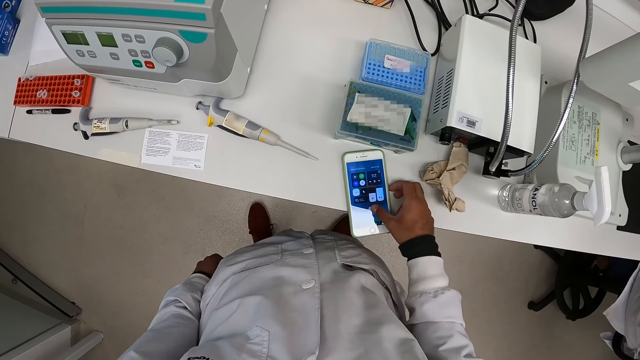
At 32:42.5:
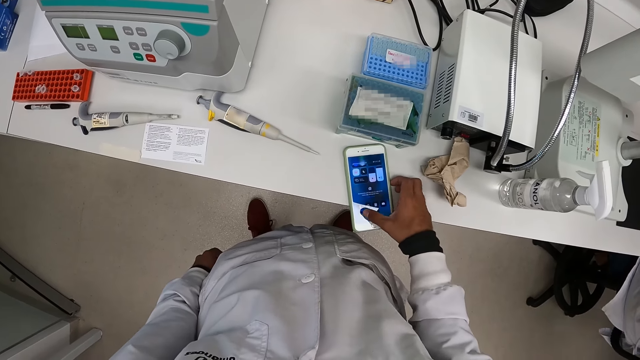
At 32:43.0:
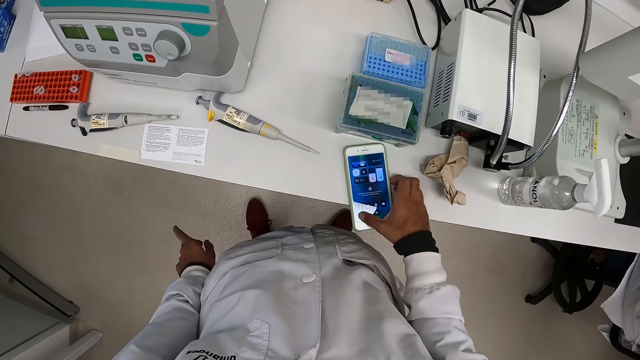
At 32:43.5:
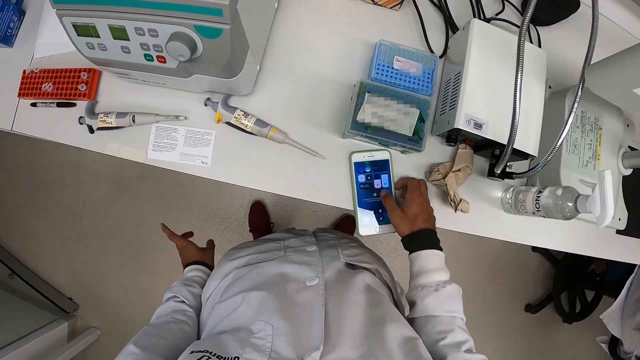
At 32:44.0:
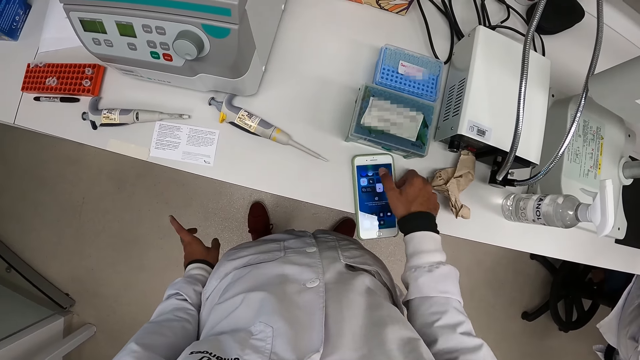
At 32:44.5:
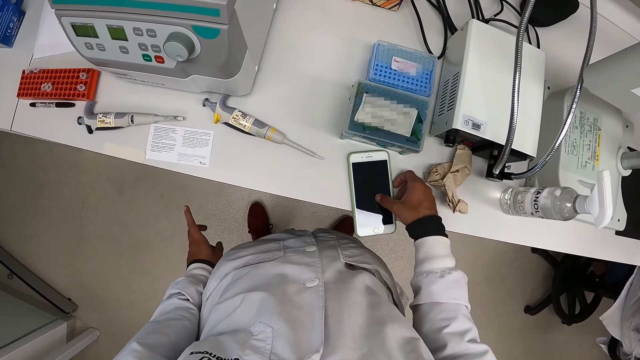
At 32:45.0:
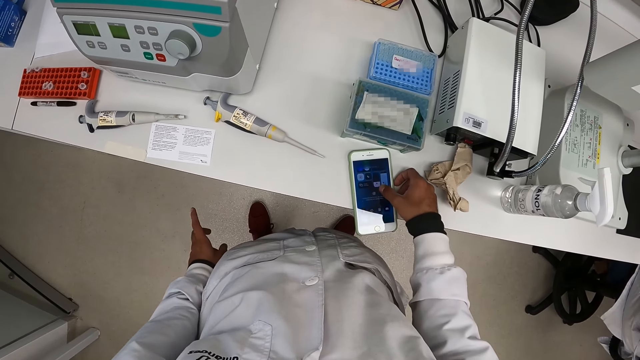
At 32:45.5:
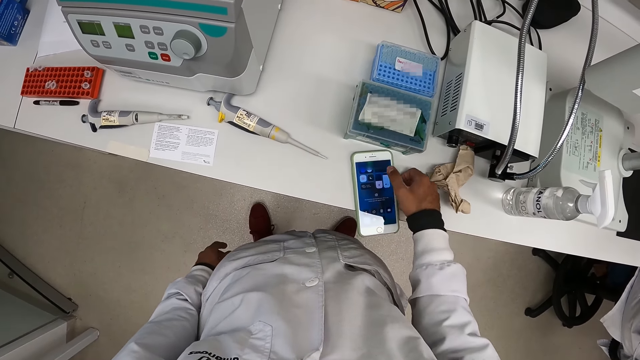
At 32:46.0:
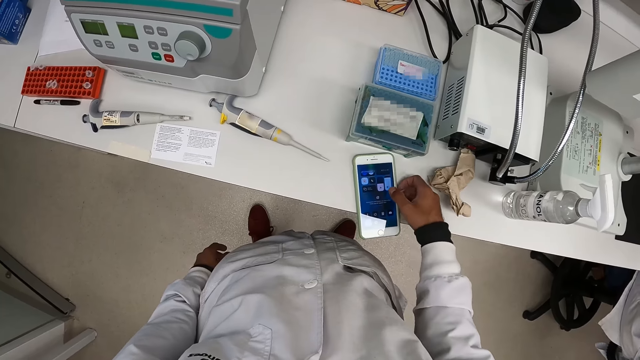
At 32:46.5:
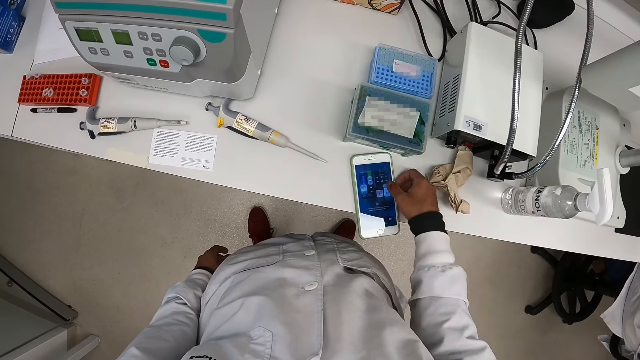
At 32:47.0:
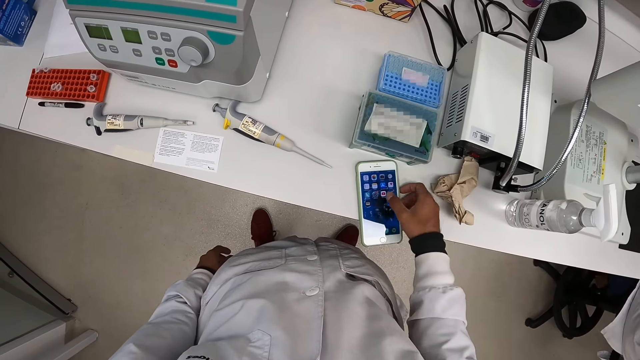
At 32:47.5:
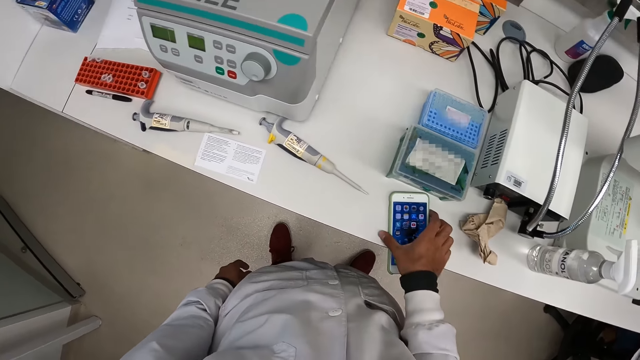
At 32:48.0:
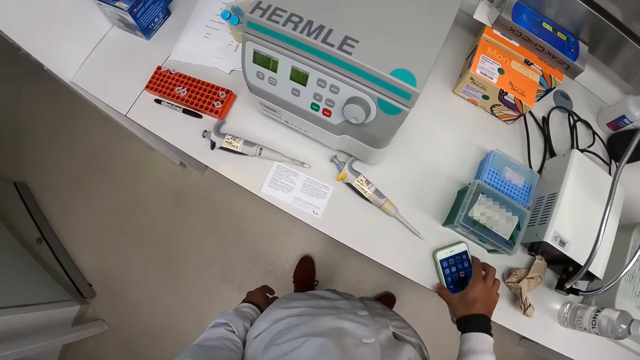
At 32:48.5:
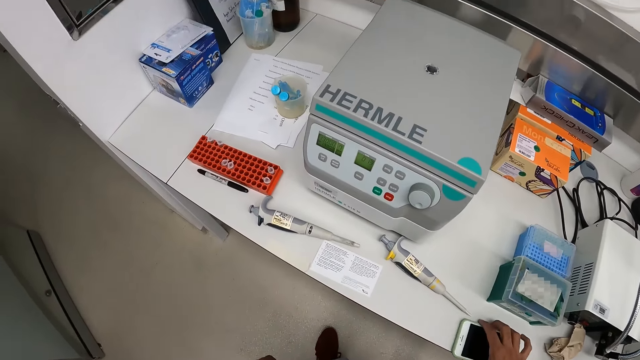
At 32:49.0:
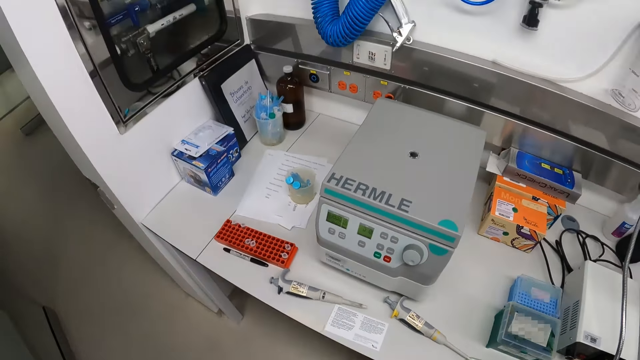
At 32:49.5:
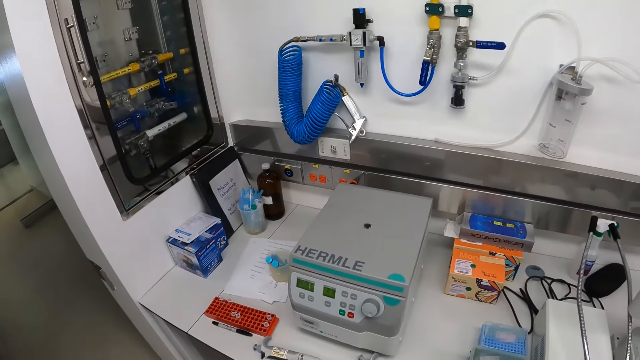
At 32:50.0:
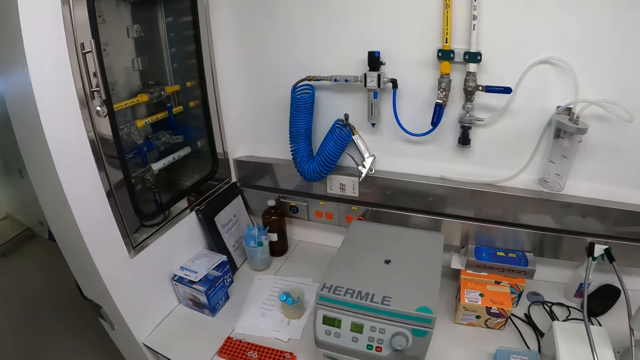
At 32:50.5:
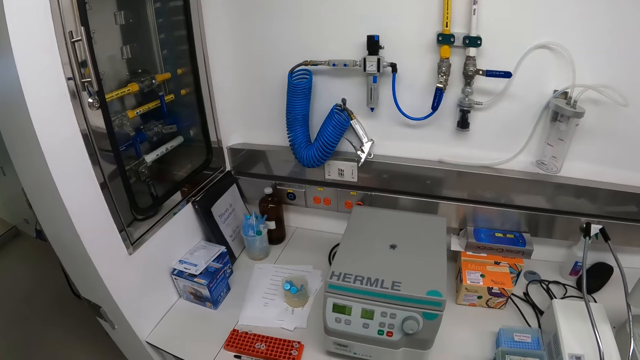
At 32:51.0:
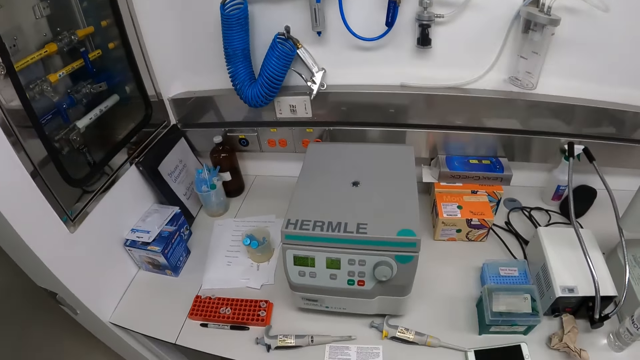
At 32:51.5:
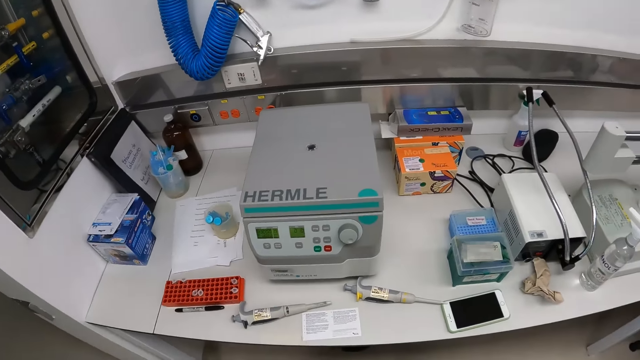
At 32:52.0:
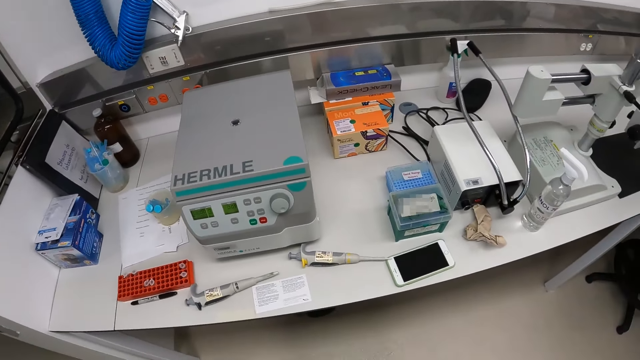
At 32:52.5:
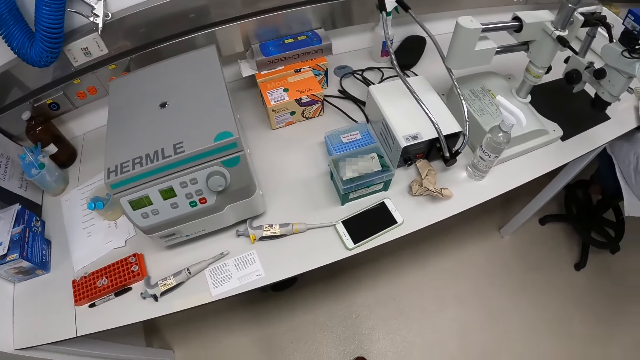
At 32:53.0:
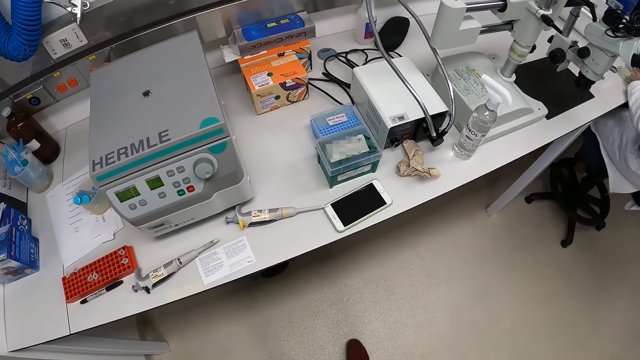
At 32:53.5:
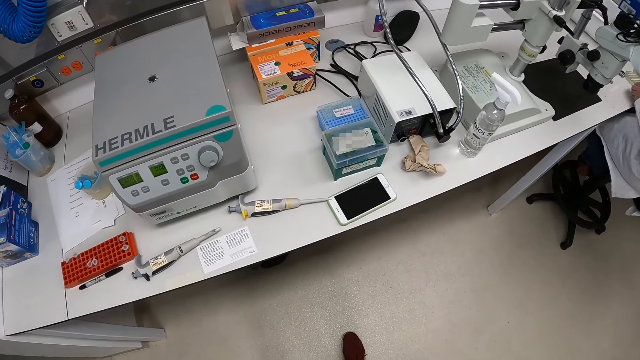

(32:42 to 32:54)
The camera wearer swings his left hand gently. He looks around the laboratory.

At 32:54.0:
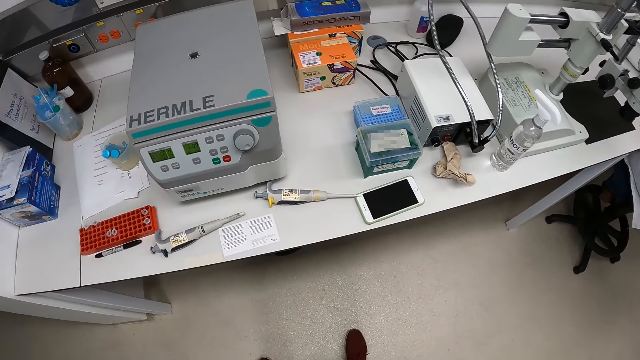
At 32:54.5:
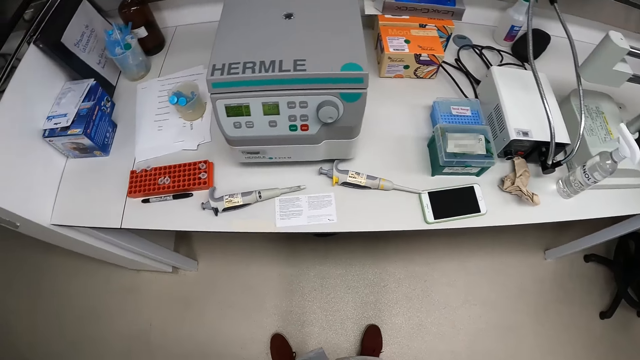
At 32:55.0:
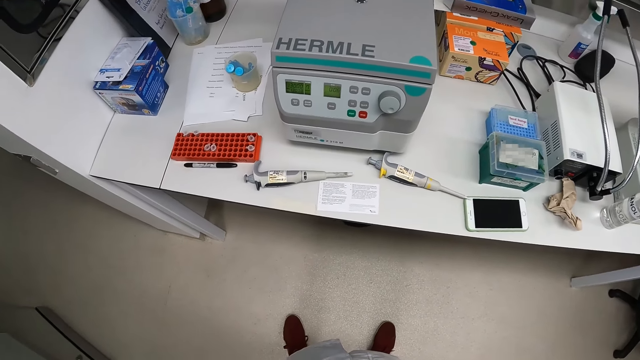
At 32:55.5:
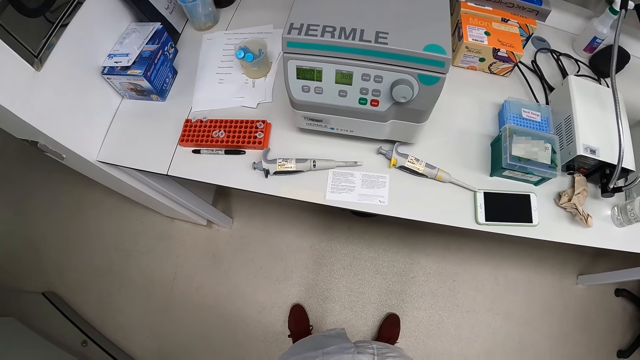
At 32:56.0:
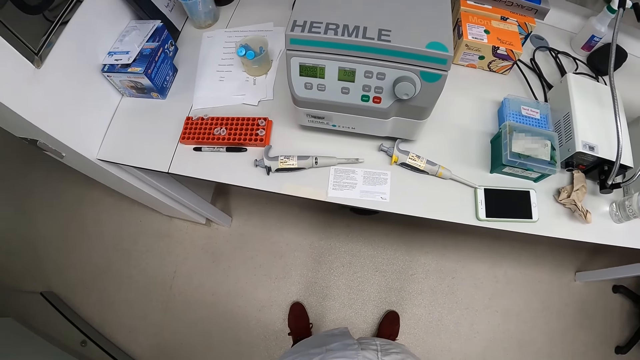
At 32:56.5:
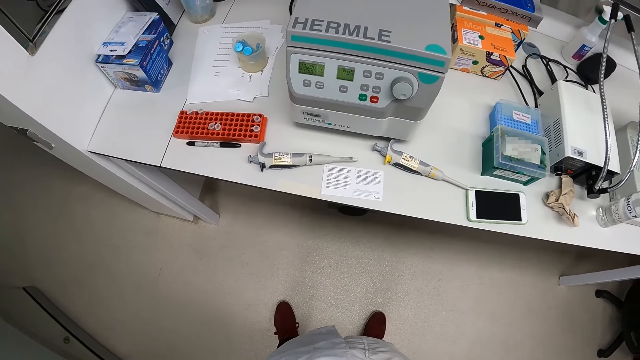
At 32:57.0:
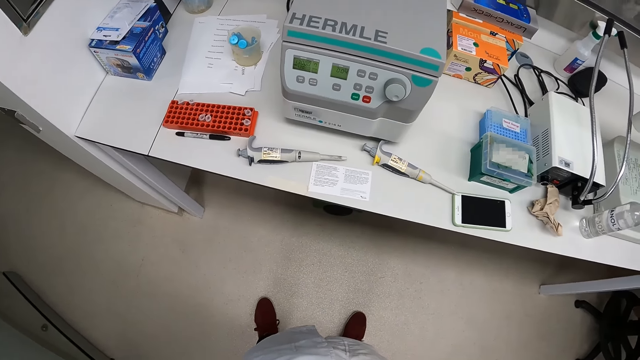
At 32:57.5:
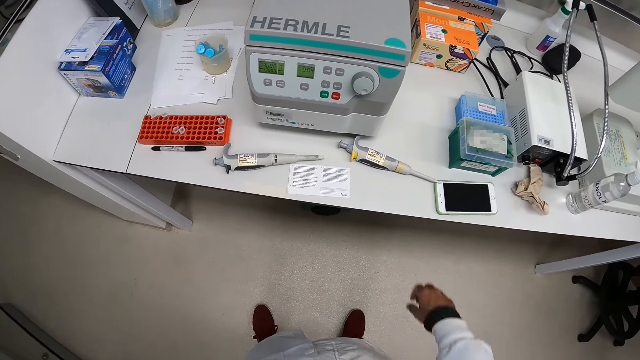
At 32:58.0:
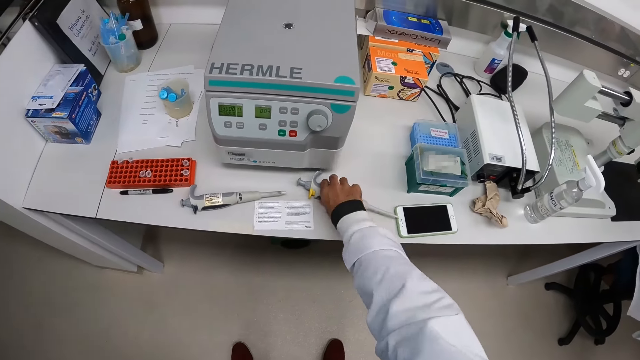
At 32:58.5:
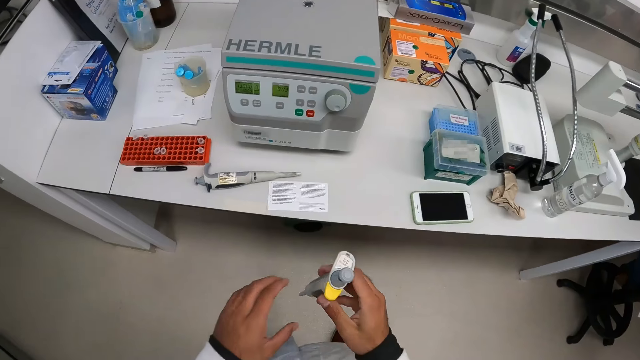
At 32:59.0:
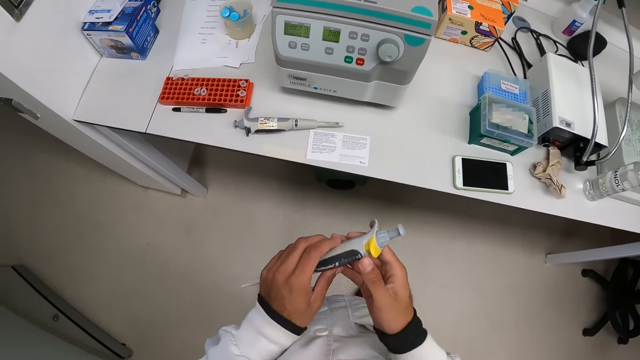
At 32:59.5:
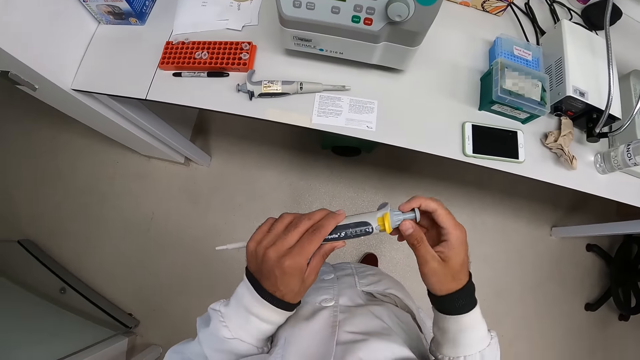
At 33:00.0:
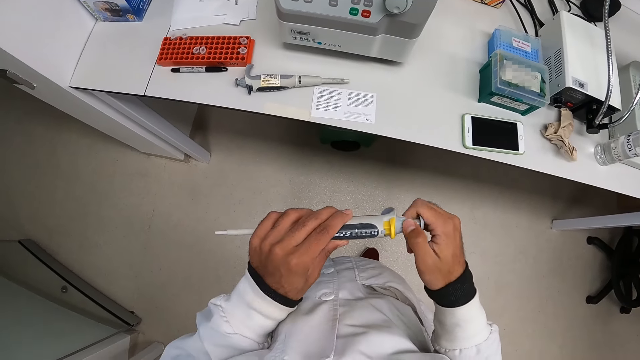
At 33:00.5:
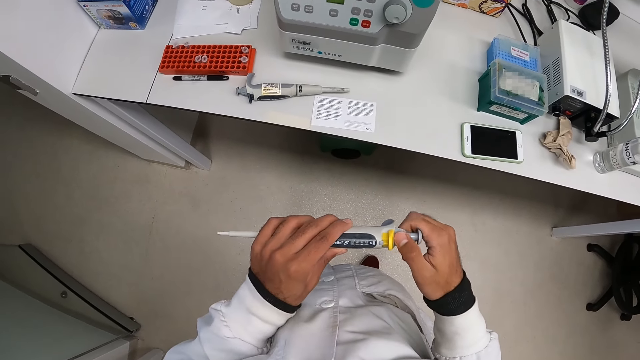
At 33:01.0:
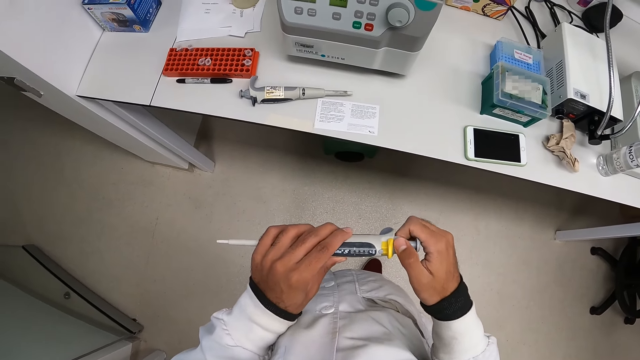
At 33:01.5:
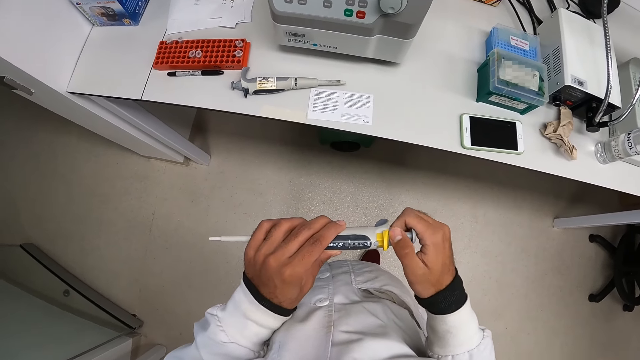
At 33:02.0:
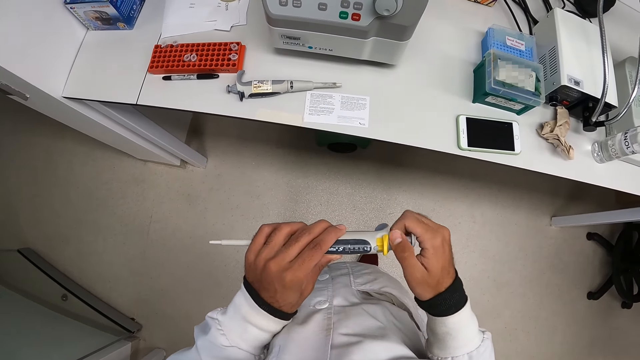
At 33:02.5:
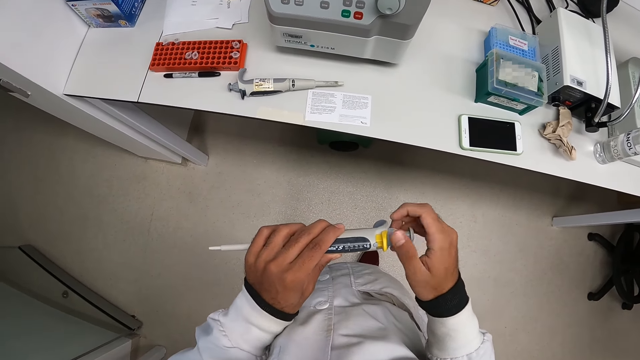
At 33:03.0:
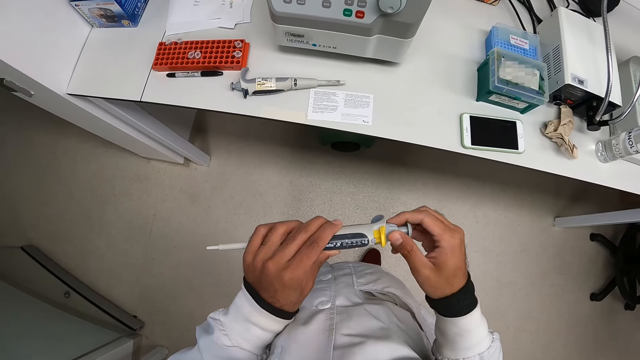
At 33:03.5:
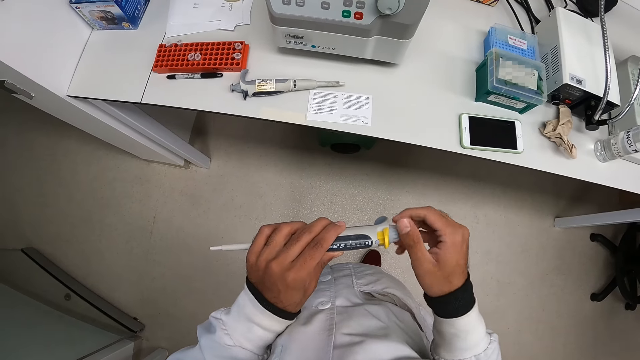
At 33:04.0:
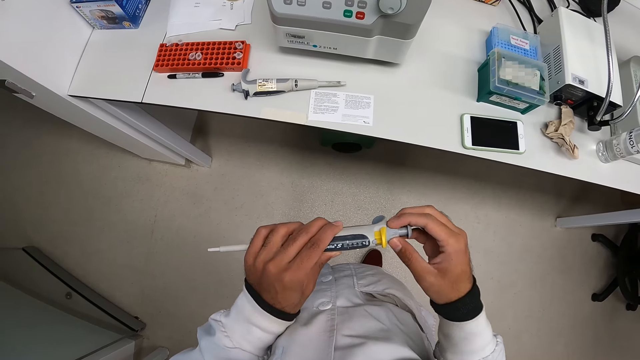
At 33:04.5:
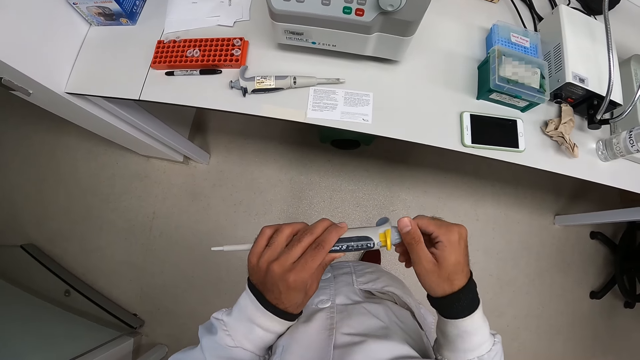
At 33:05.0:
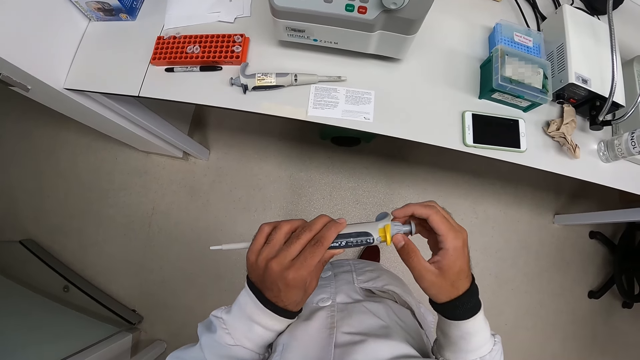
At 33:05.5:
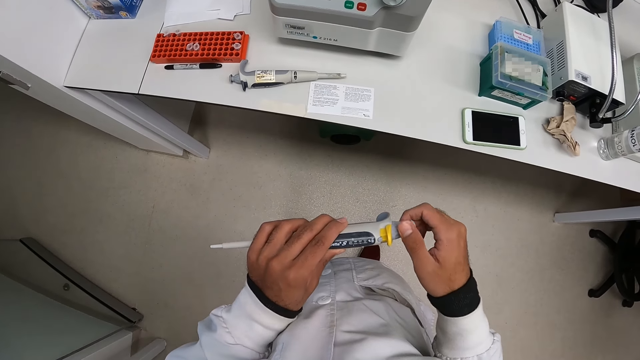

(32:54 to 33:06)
The camera wearer picks up a micropipette from the white table with his right hand. He holds the micropipette with both hands. He operates the micropipette. He screws the knob of the micropipette with his right hand.
